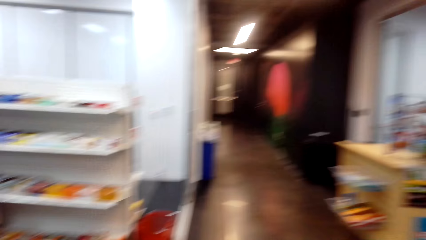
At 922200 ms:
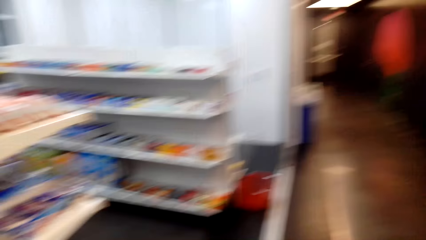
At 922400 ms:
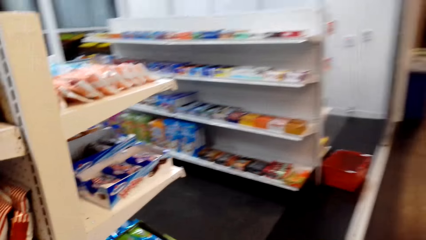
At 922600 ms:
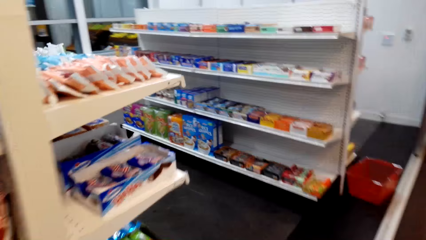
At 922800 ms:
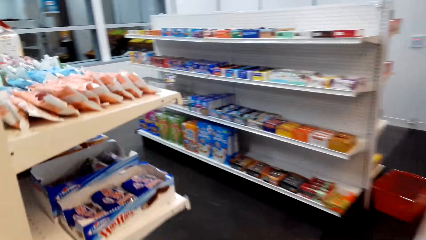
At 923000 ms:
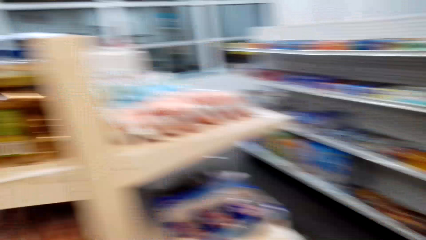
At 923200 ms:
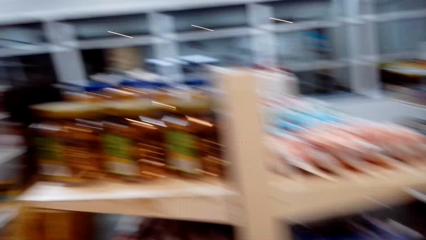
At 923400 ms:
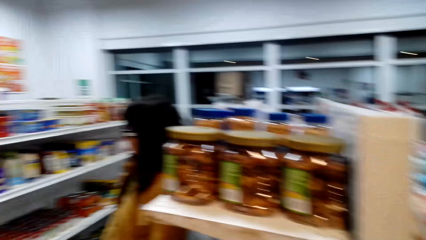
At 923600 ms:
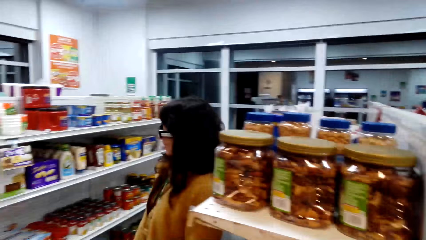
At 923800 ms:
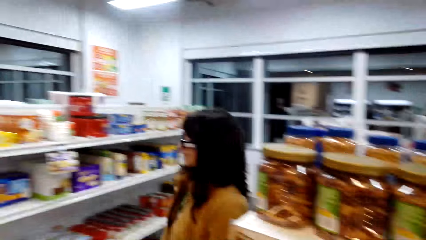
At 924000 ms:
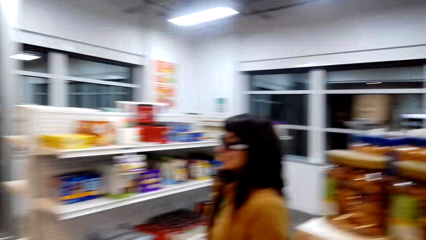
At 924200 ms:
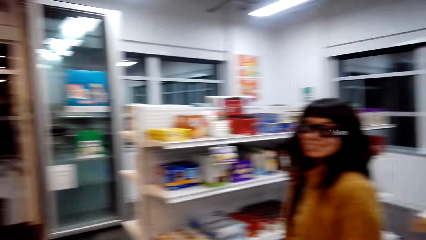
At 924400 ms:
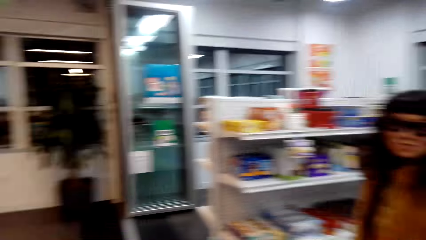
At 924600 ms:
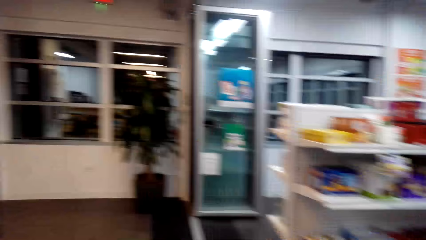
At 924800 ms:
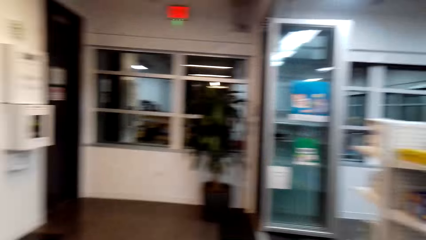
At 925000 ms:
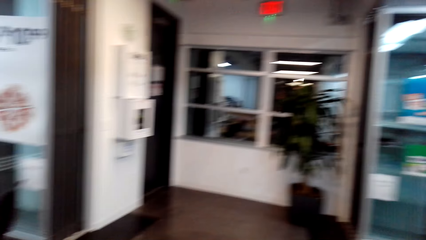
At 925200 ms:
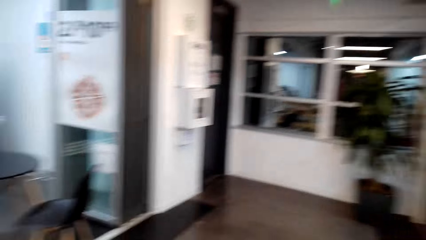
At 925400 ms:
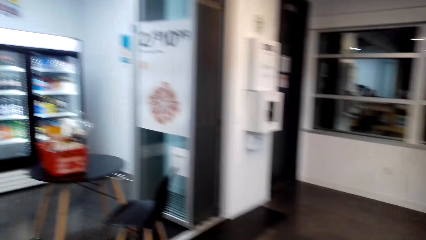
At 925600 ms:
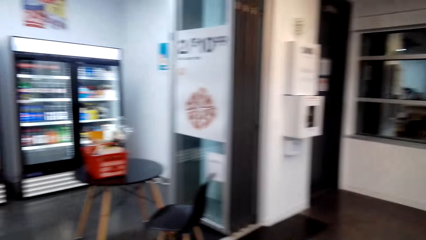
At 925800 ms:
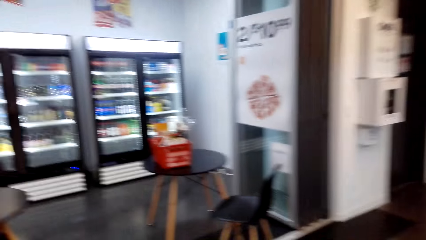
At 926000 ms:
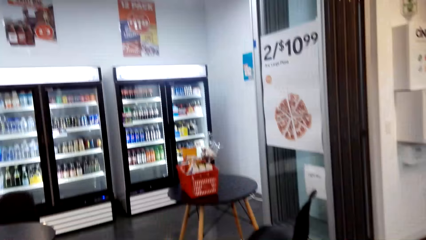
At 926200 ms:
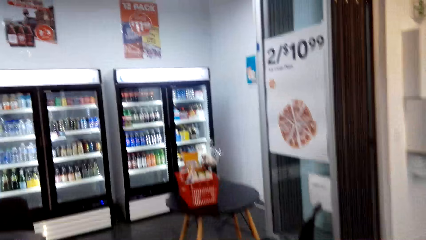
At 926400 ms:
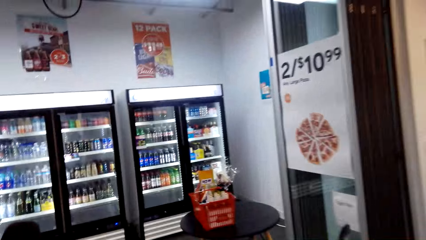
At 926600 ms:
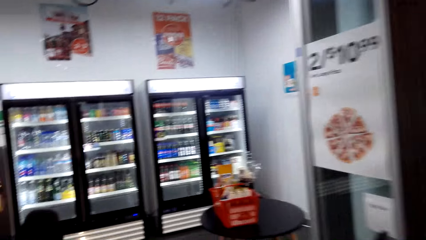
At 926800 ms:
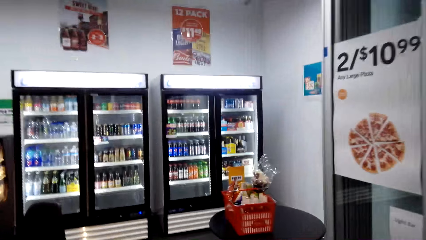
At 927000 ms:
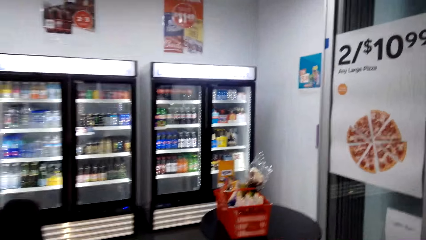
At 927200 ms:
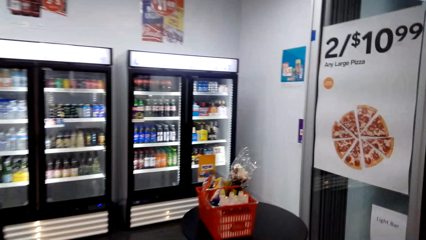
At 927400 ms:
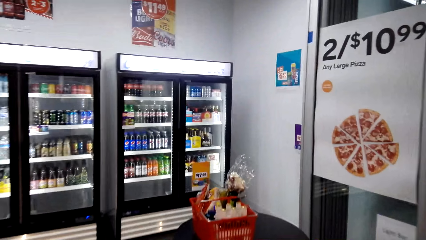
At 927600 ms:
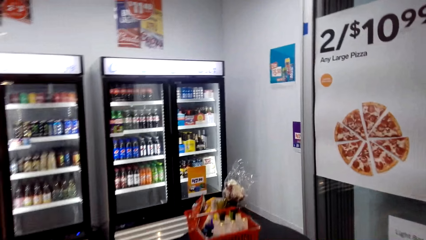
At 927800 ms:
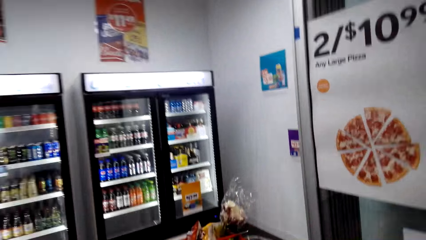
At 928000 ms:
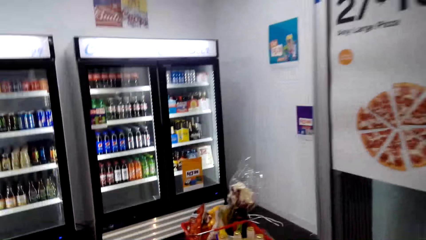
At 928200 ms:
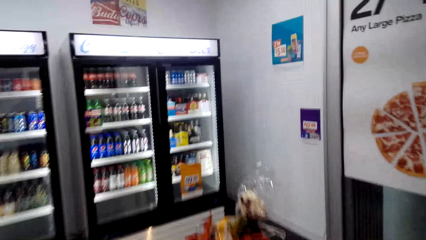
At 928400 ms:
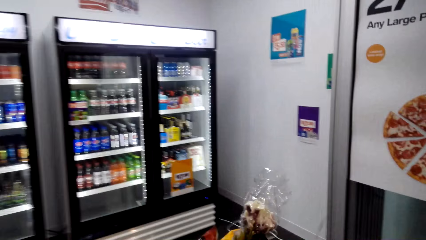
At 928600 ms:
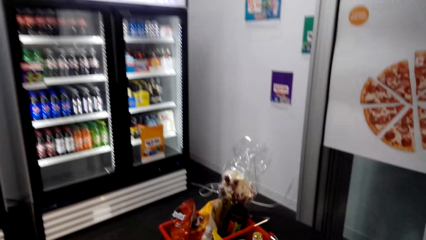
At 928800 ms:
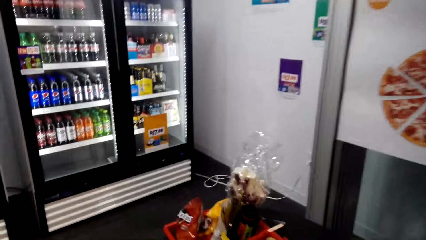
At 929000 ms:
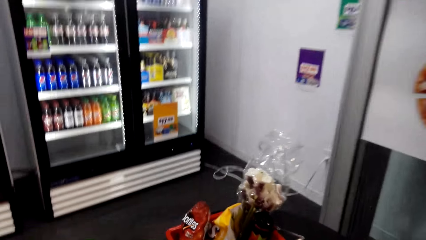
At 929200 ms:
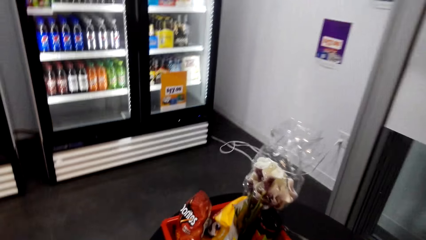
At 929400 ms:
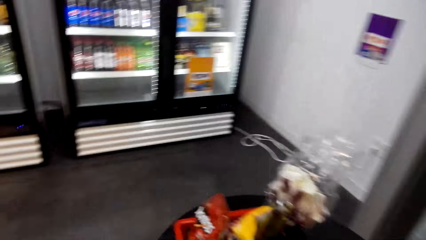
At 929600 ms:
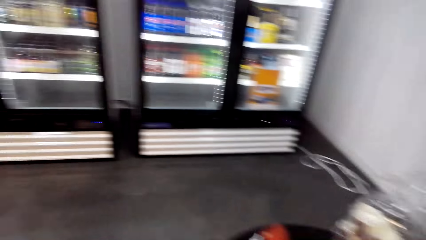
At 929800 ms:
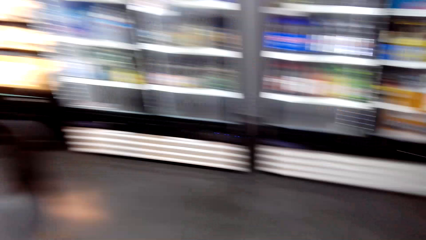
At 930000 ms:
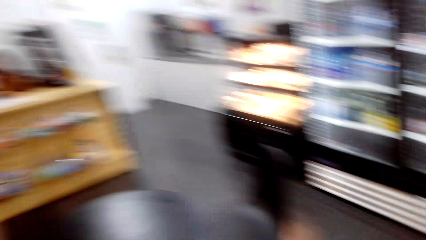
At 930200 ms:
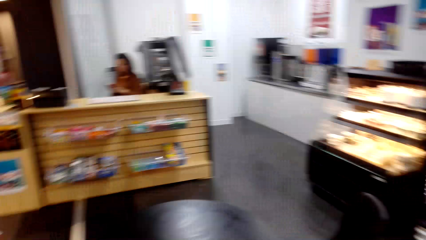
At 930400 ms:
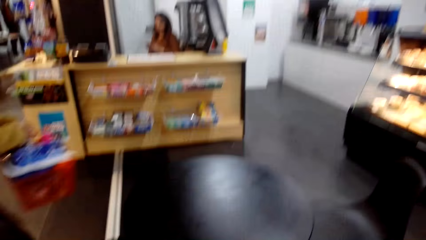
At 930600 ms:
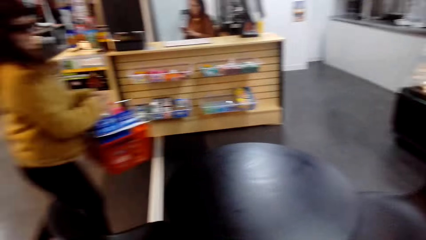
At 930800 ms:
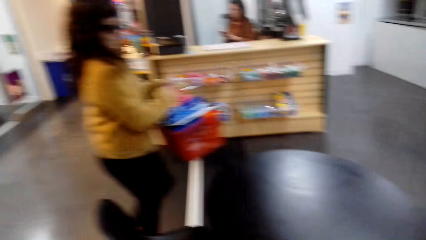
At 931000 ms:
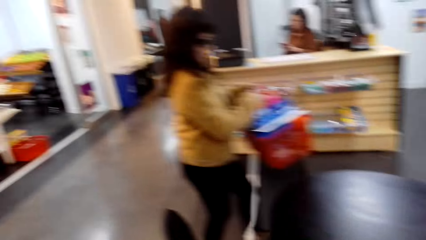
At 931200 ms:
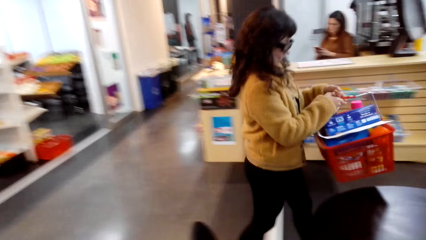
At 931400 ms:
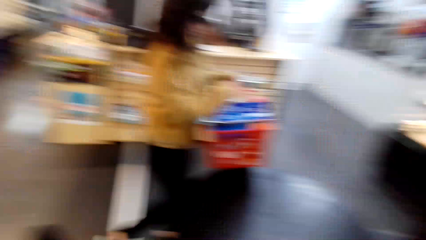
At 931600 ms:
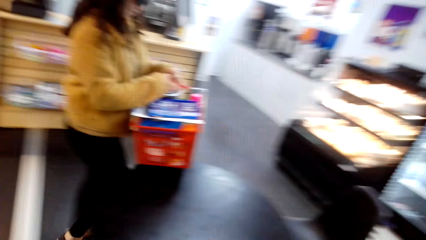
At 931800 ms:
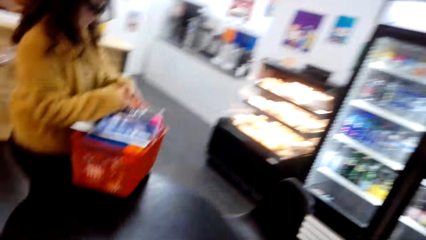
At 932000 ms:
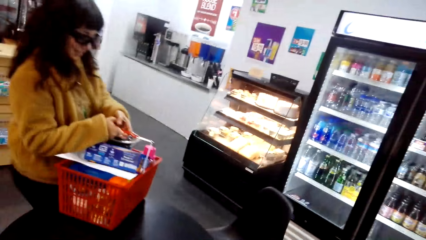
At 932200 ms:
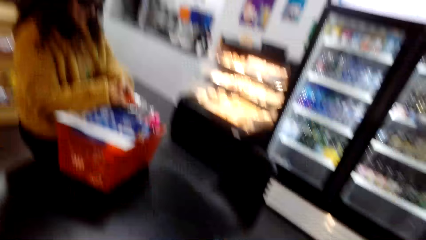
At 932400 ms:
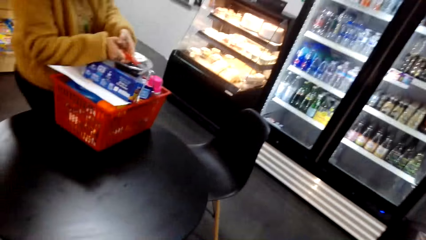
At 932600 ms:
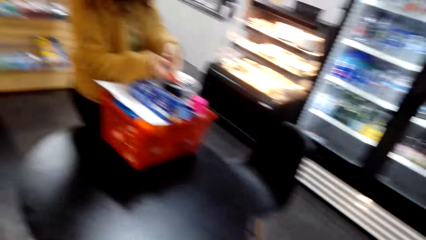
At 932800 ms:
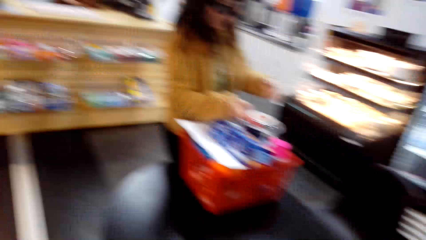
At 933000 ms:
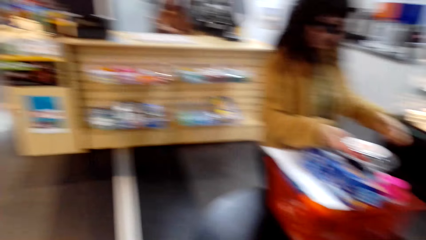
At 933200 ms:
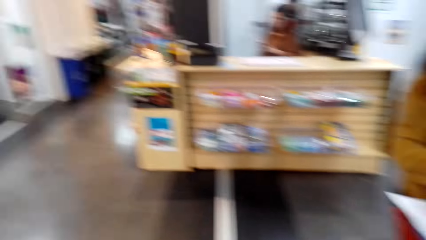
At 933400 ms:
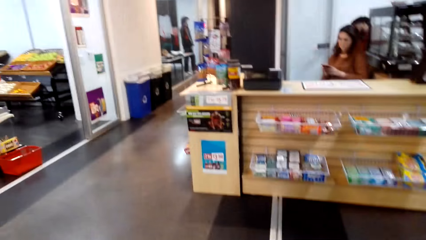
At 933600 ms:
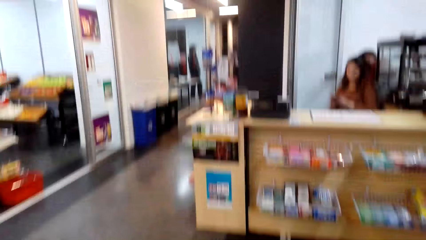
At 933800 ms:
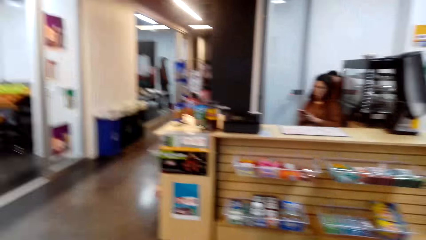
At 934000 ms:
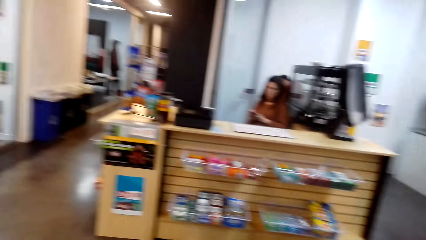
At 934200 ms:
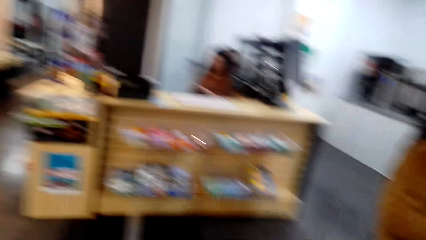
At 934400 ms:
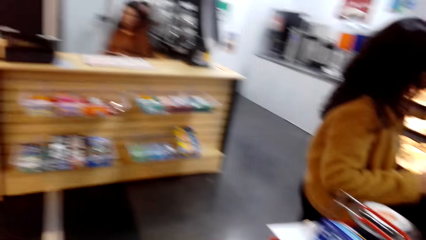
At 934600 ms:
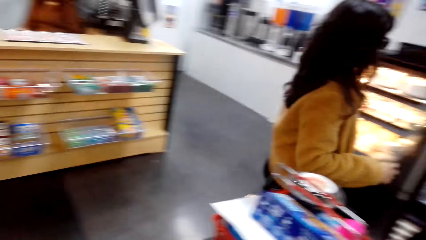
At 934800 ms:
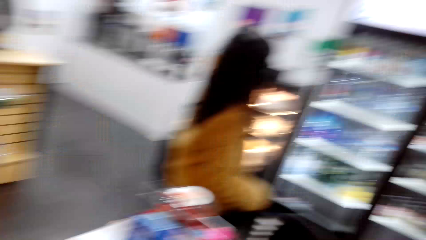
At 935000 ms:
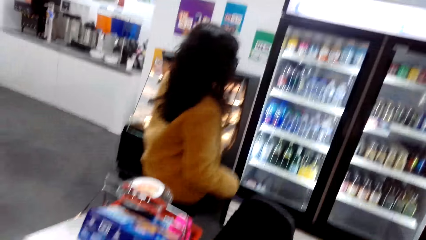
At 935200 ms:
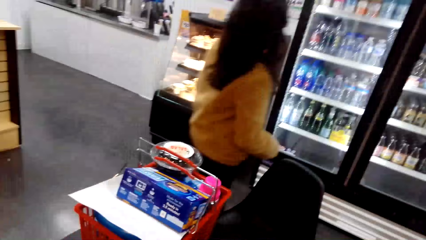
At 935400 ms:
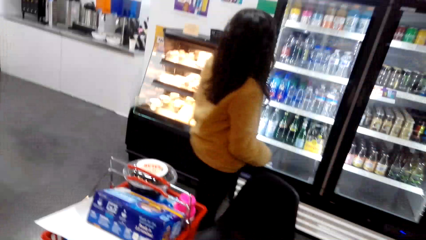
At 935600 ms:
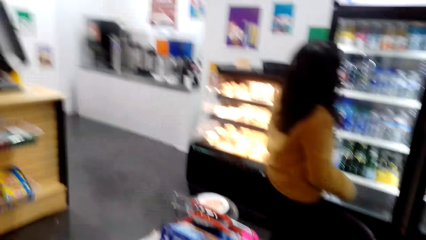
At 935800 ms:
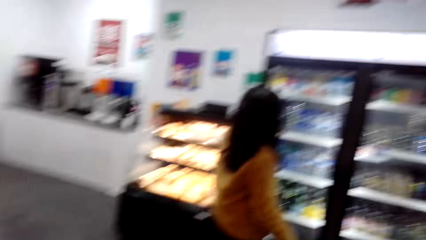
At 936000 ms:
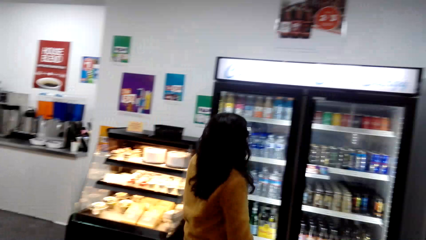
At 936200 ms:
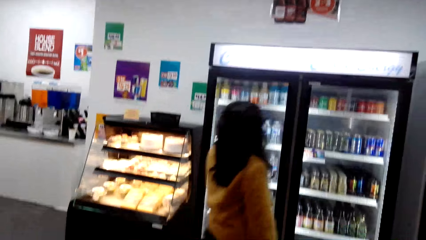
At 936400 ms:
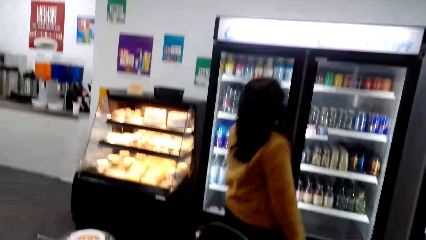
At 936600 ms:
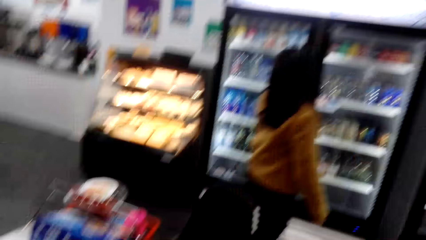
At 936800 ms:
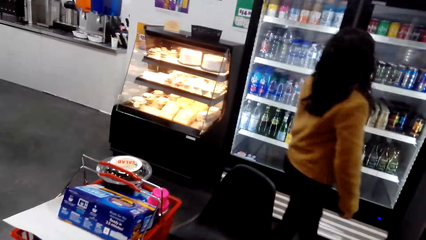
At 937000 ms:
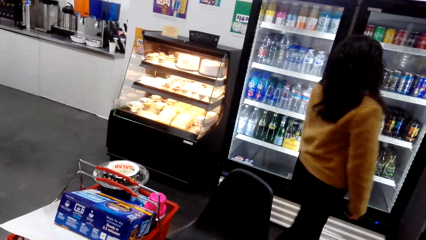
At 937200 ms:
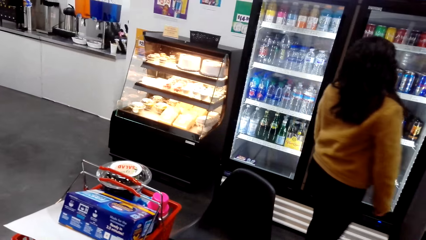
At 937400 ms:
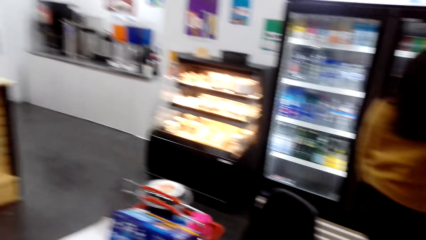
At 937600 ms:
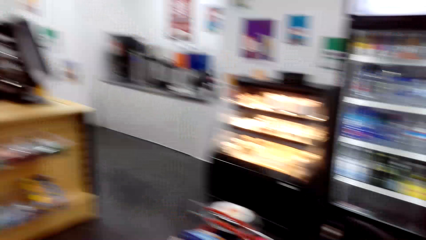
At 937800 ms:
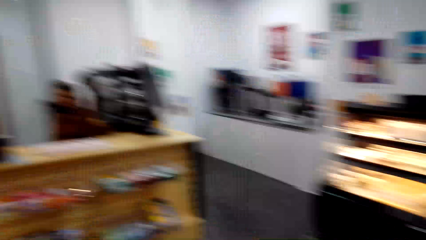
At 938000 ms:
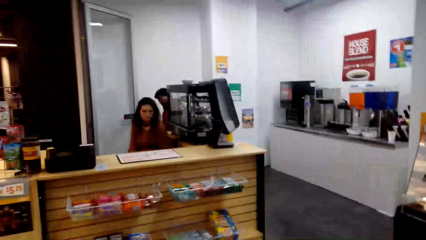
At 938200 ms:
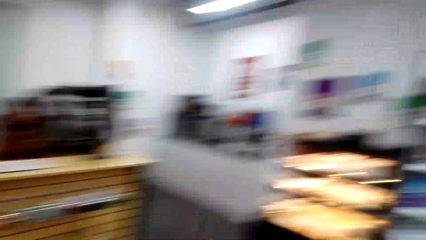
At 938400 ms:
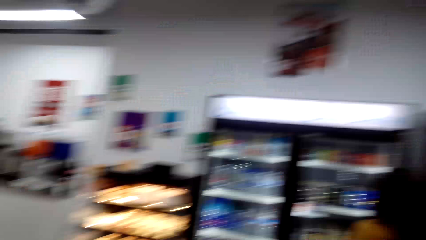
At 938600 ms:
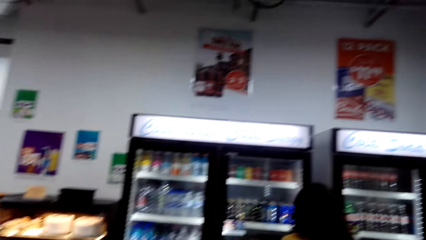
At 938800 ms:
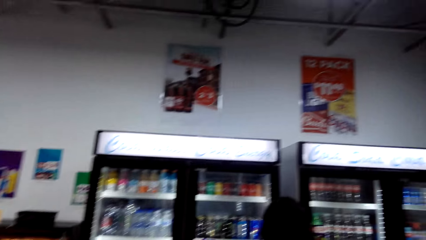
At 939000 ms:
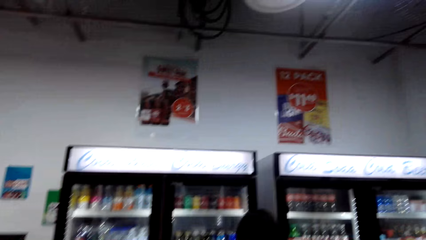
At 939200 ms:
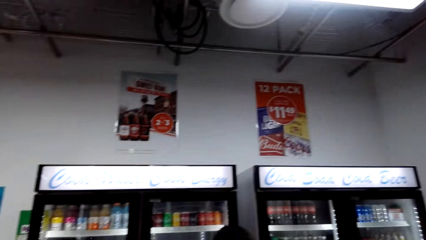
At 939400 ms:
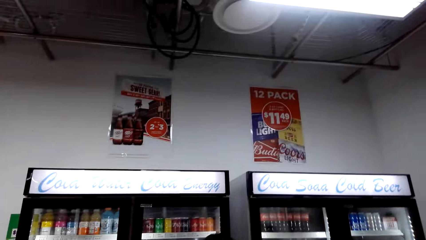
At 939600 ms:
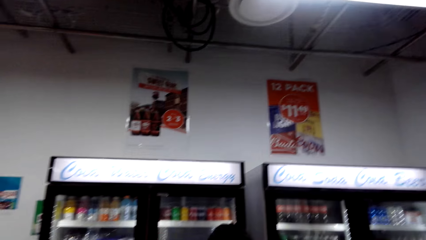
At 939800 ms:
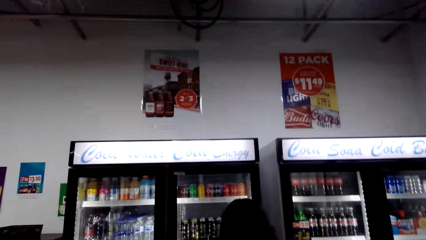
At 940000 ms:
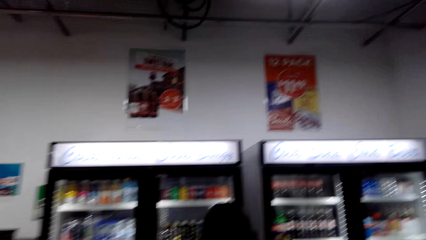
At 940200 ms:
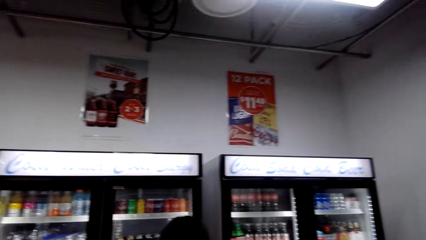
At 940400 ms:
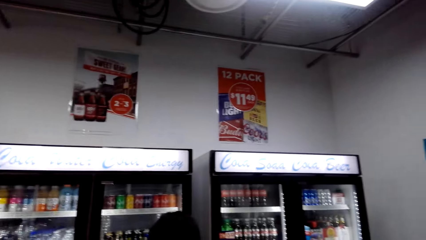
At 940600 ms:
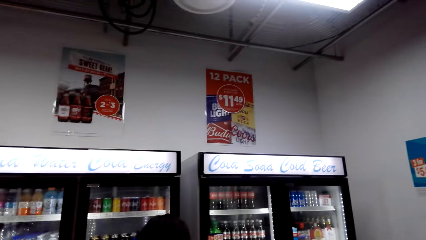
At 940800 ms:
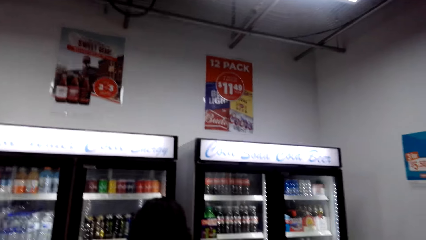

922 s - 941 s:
The camera wearer looks around.
